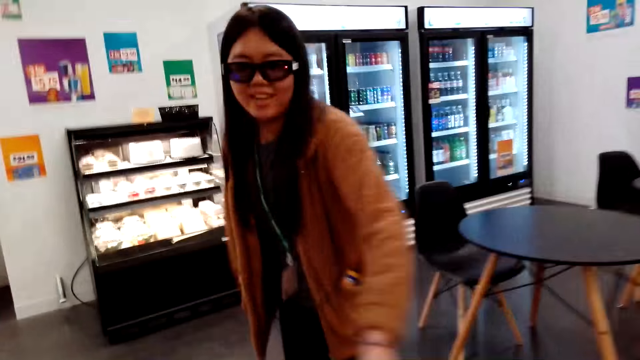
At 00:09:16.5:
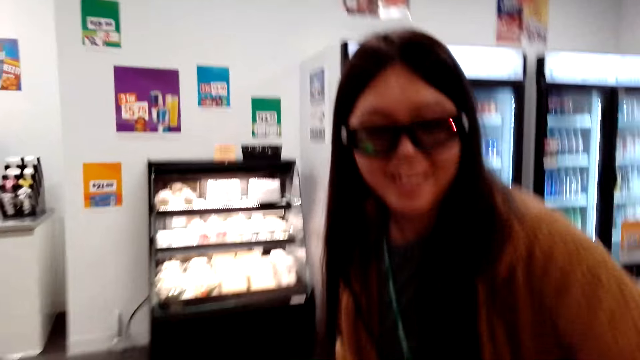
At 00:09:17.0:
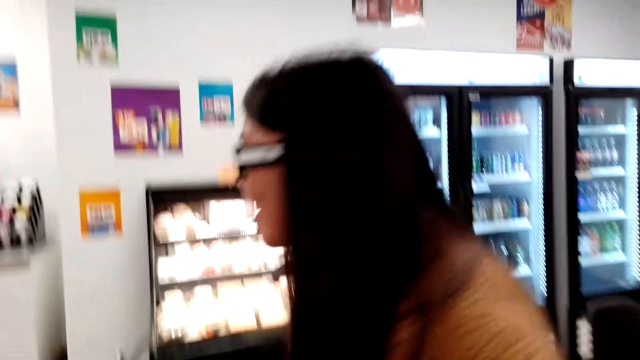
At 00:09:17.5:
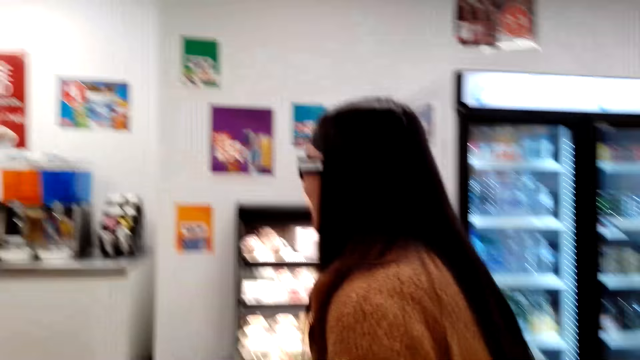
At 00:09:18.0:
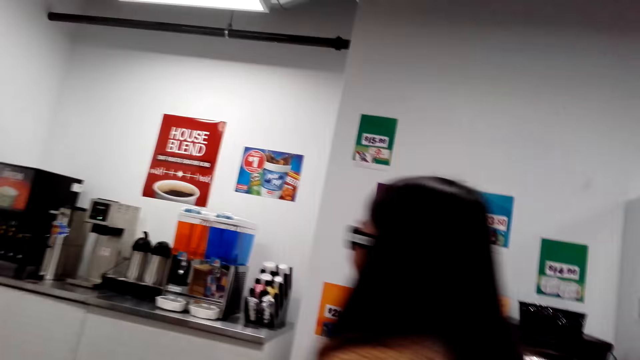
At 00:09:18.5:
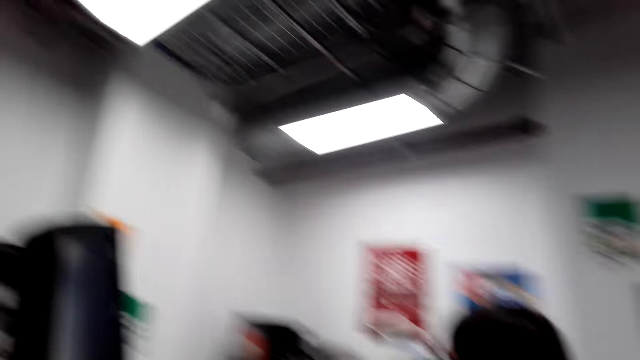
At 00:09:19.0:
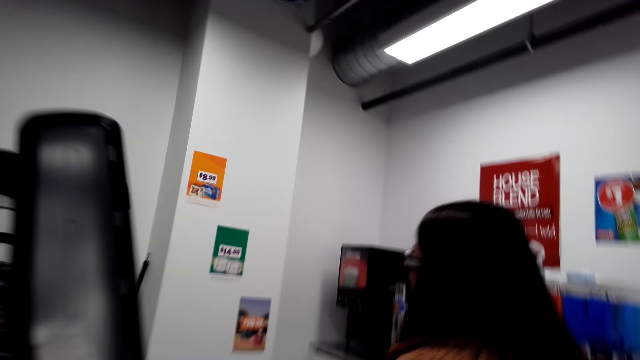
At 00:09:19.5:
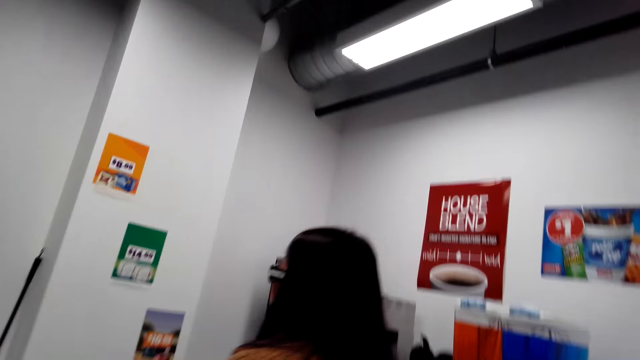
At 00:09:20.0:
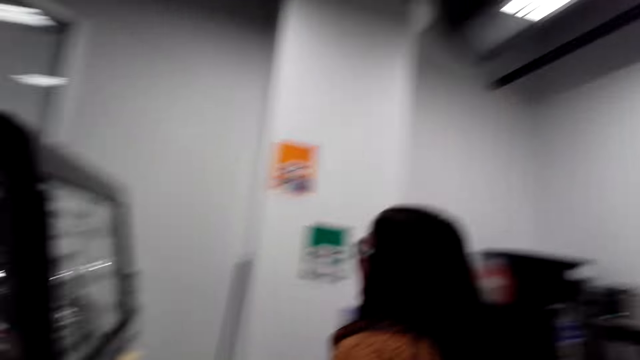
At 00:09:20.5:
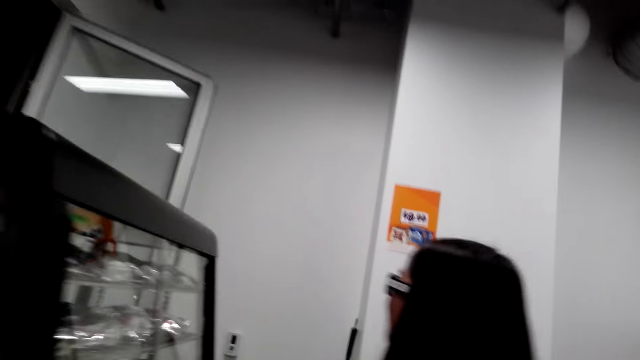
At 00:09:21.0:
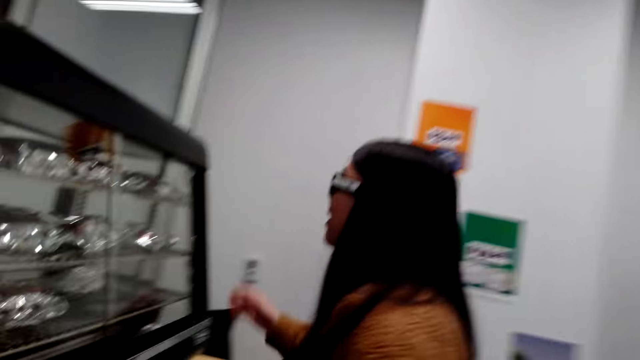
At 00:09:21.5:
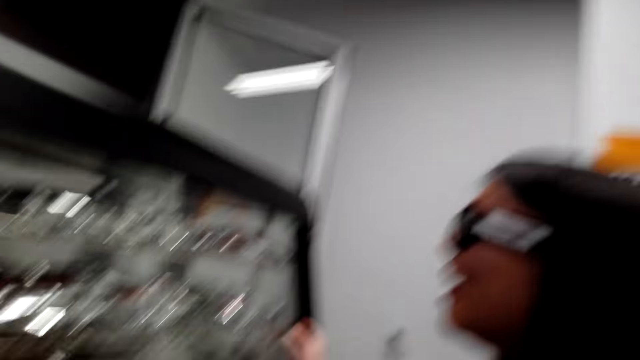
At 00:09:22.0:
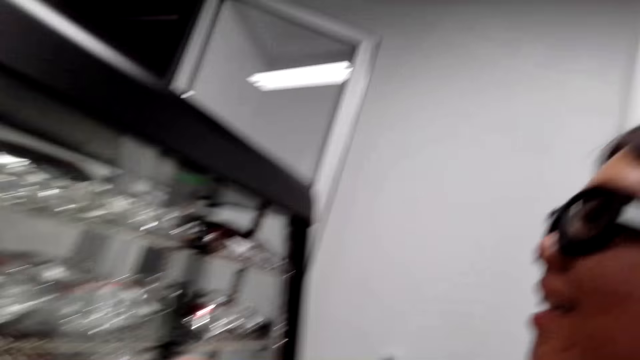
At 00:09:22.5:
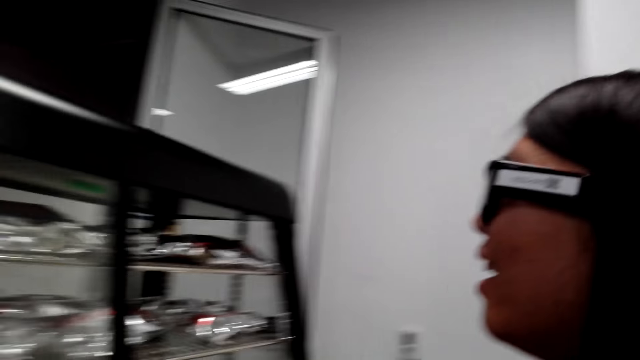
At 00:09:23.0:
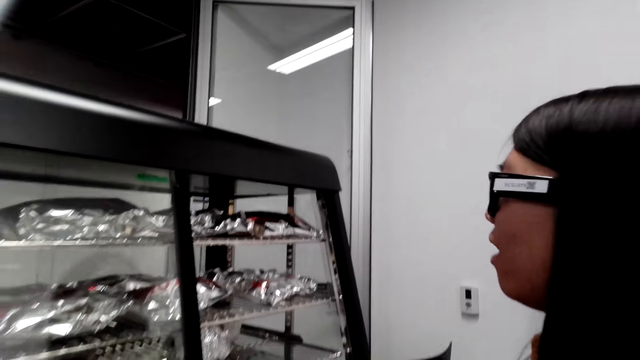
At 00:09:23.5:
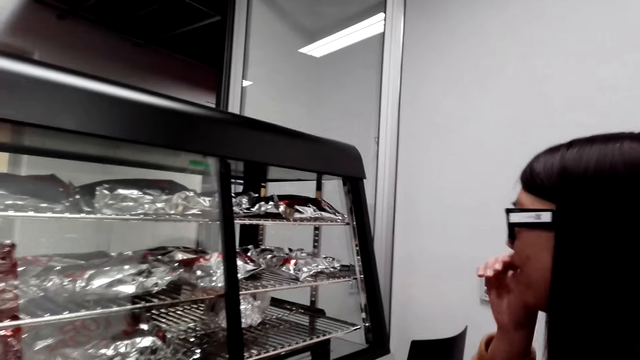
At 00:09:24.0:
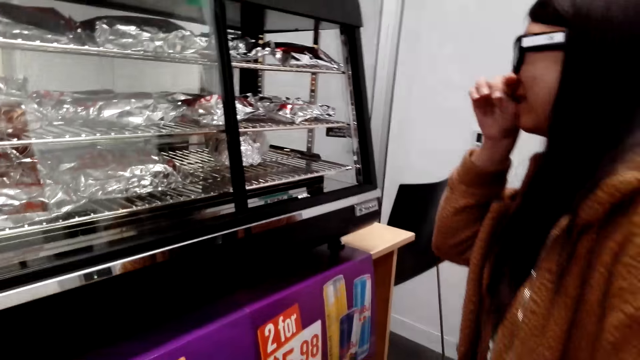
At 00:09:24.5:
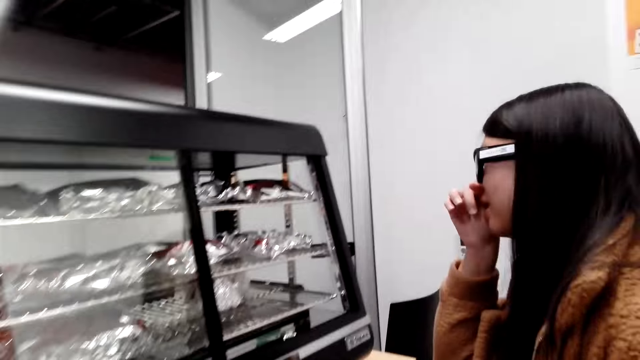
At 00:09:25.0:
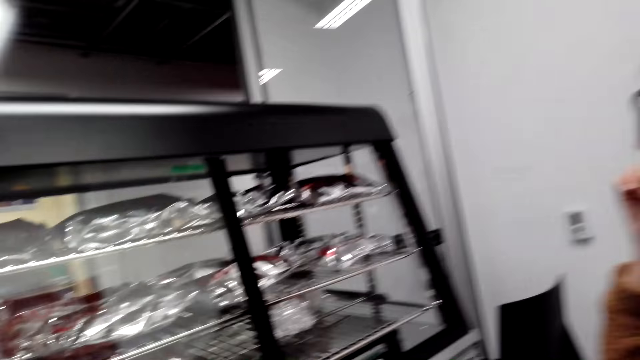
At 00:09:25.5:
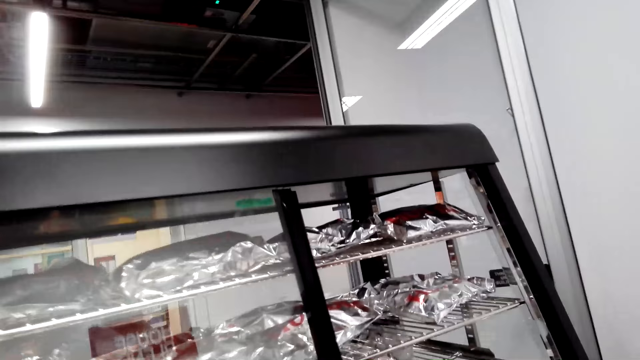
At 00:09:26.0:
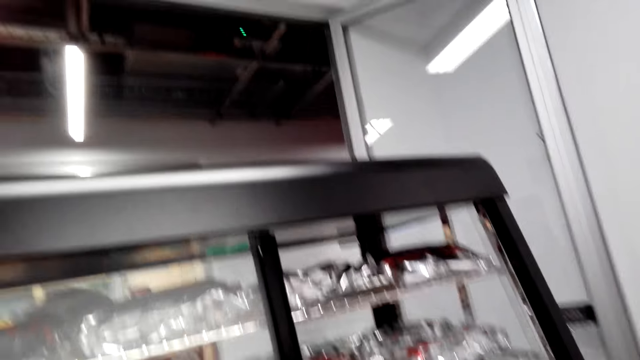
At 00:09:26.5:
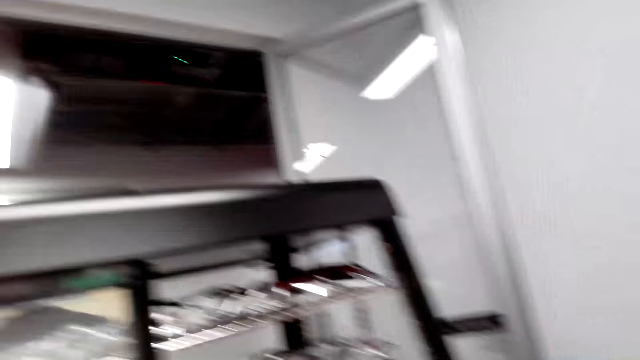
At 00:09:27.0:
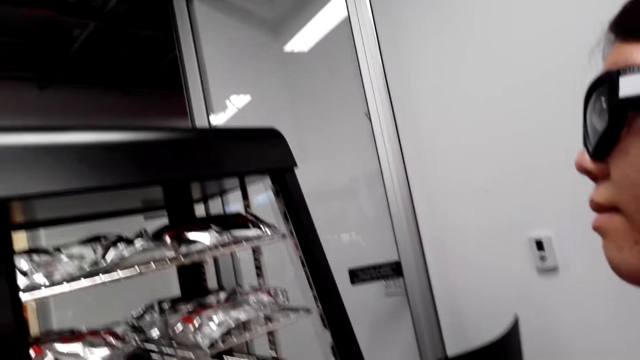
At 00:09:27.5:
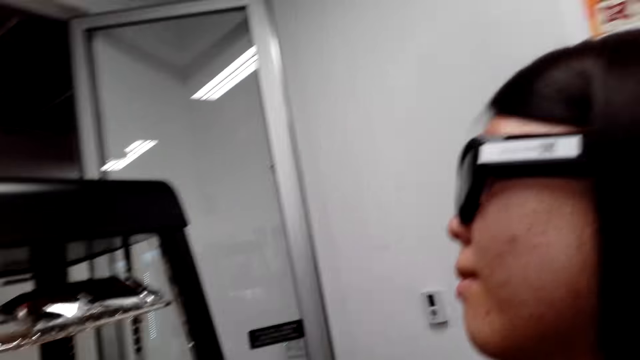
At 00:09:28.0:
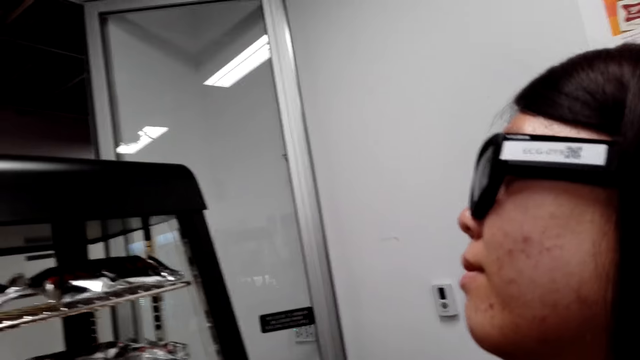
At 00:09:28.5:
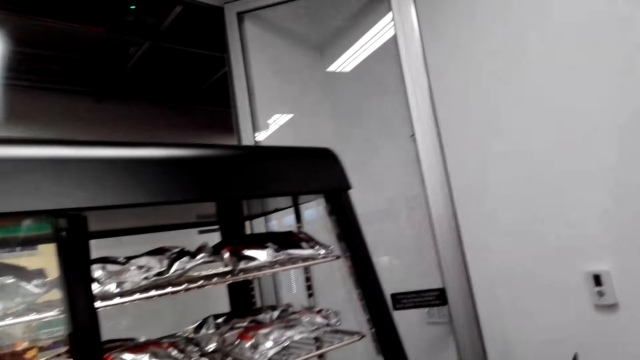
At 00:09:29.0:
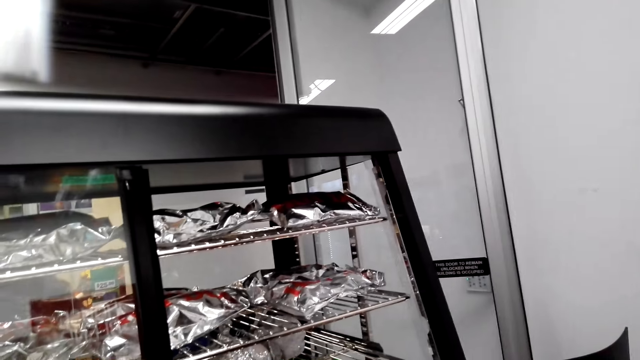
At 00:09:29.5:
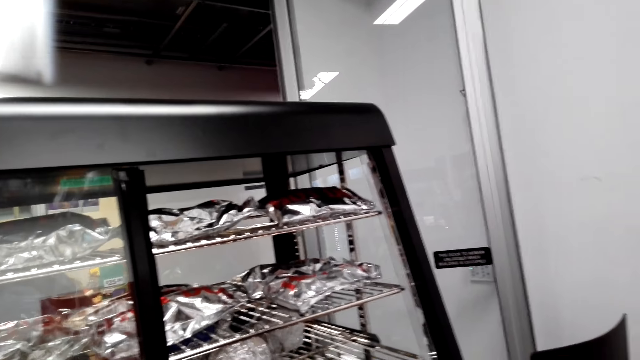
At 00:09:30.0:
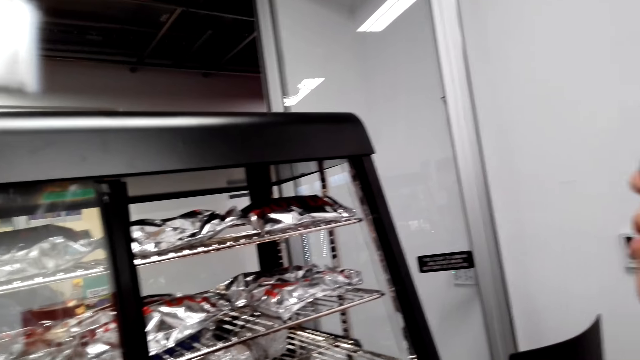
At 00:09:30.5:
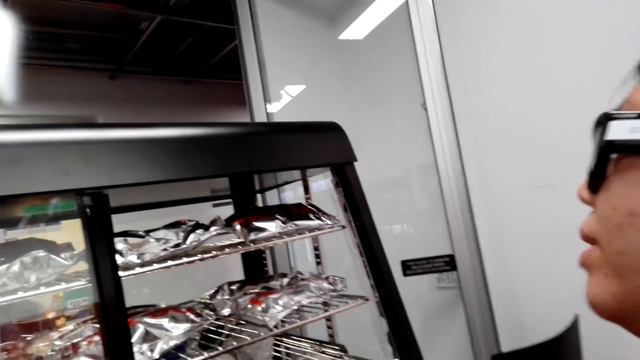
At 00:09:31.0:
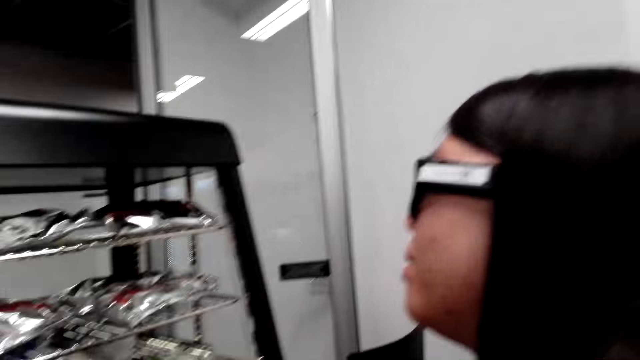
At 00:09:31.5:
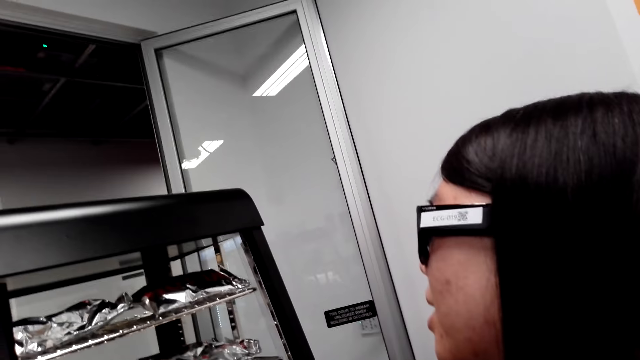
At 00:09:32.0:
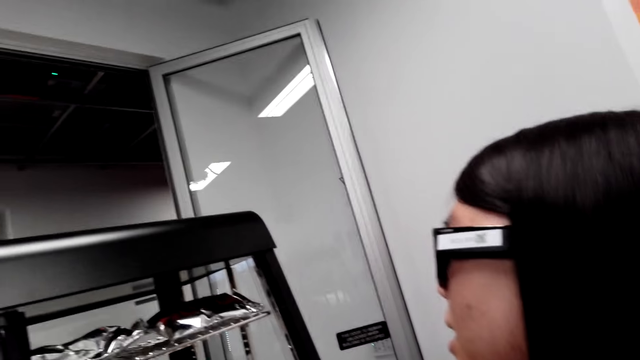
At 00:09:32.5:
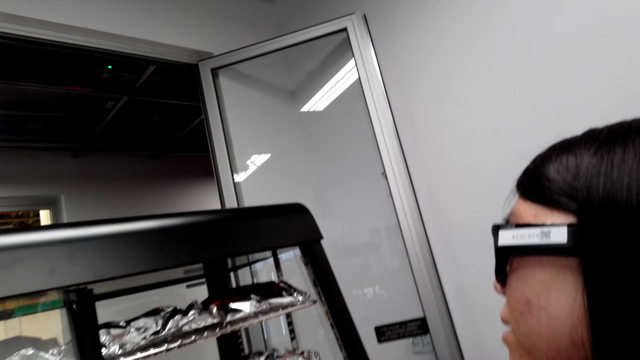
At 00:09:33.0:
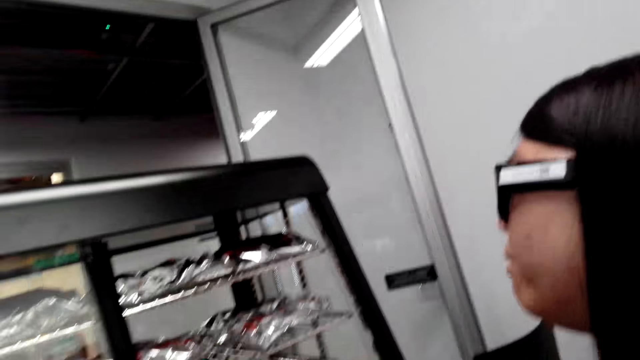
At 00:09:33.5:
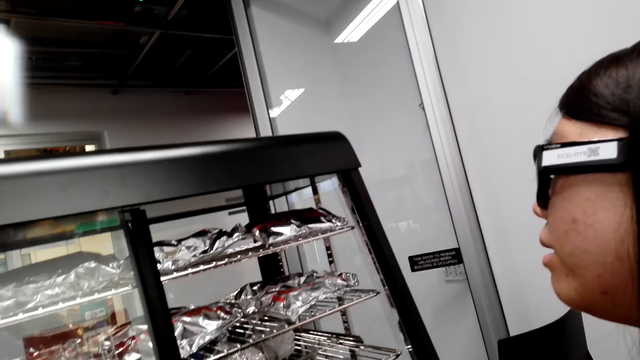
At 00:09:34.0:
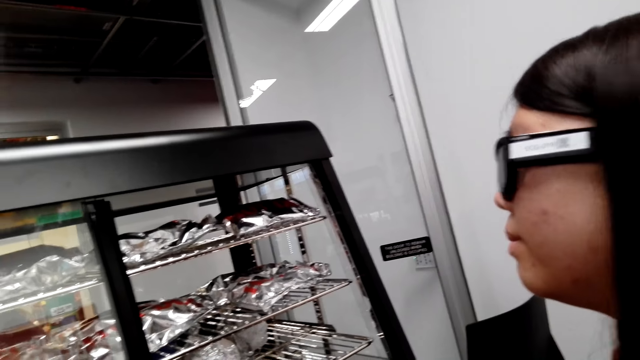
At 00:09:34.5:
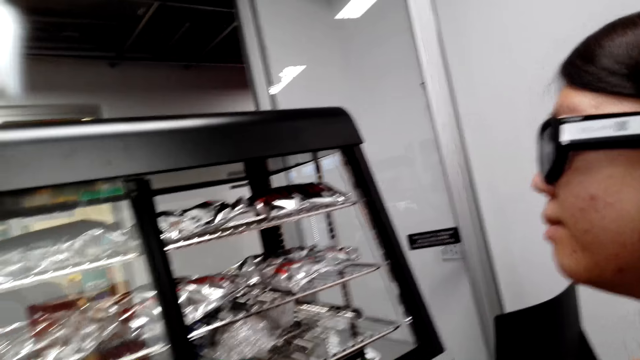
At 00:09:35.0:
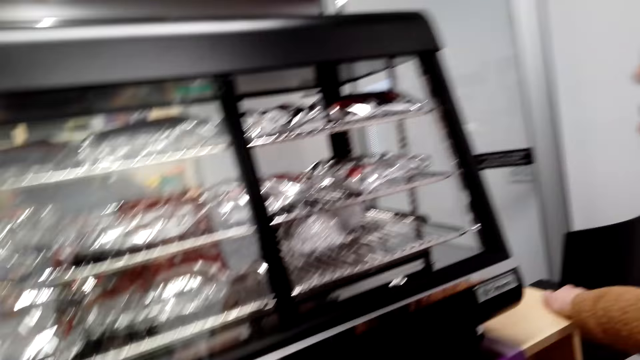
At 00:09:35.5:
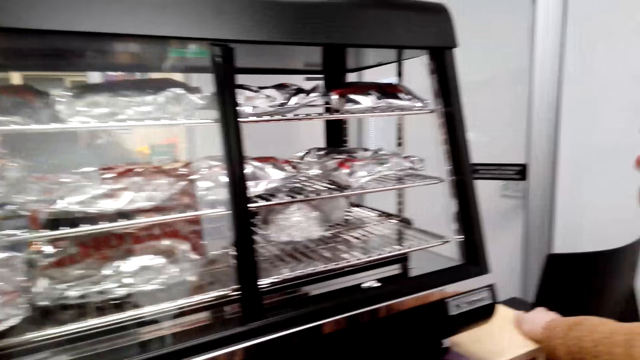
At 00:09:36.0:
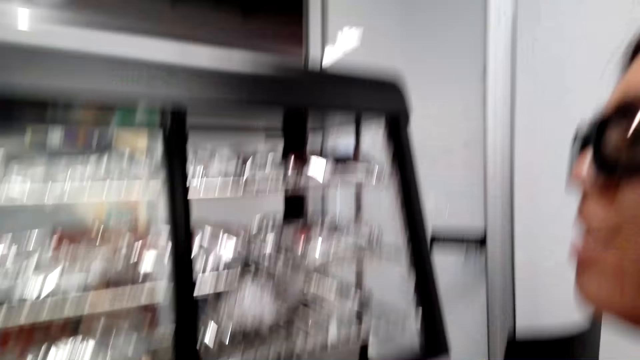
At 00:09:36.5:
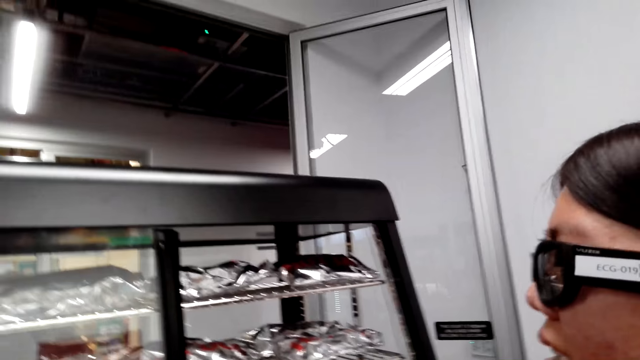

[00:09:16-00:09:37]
The camera wearer looks at a woman. The woman speaks to the camera wearer, looks at the camera wearer. The camera wearer converses with the woman. The woman walks in the supermarket, speaks to the camera wearer. The camera wearer walks in the supermarket. They look at the snacks on display. The woman looks at the snacks on display. The camera wearer speaks to the woman. The woman rubs her nose, speaks to the camera wearer. The camera wearer looks at the snacks on display. They look at the woman, speak to the woman. They look at the snacks on display. The woman speaks to the camera wearer. The camera wearer looks at the woman. The woman converses with another woman. The camera wearer speaks to the first woman. They look at the snacks on display.
